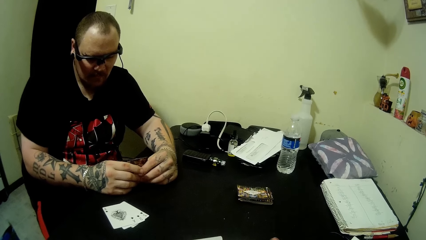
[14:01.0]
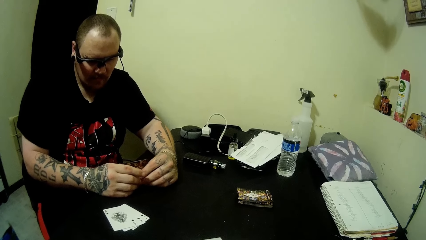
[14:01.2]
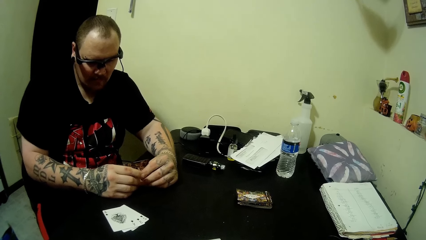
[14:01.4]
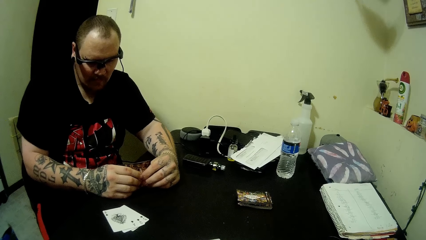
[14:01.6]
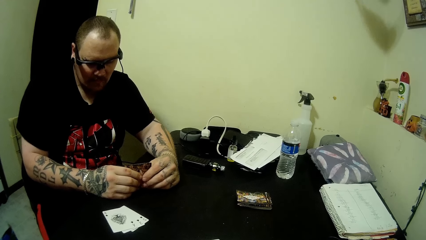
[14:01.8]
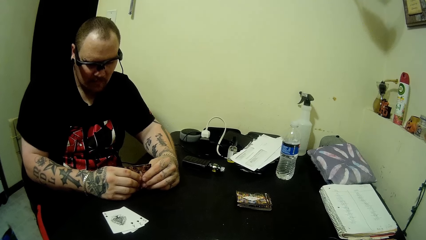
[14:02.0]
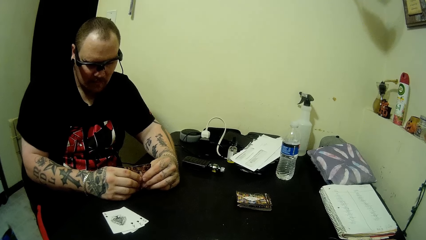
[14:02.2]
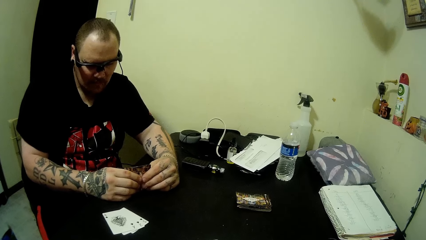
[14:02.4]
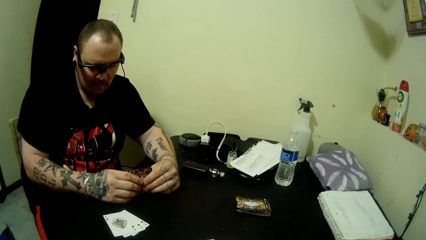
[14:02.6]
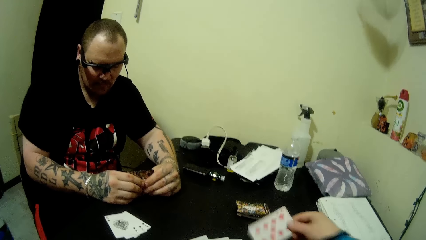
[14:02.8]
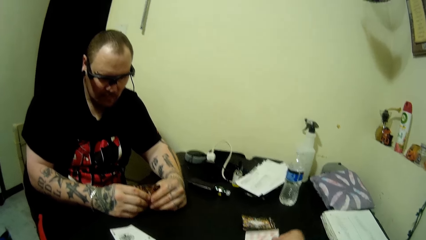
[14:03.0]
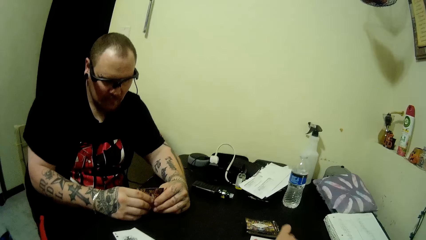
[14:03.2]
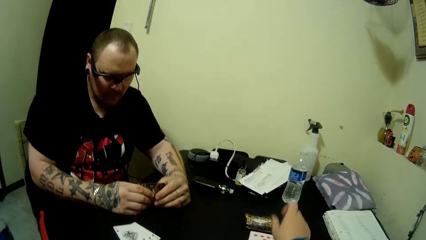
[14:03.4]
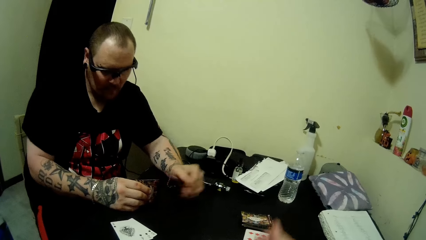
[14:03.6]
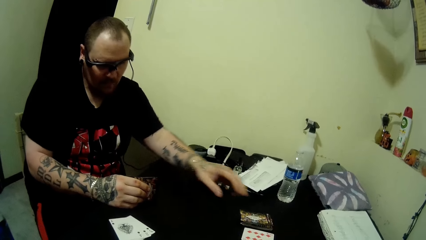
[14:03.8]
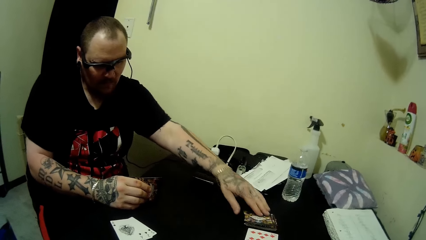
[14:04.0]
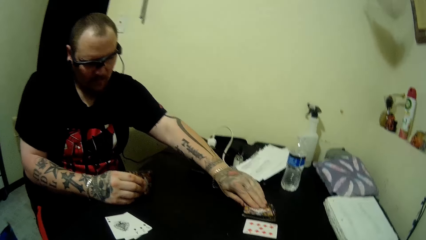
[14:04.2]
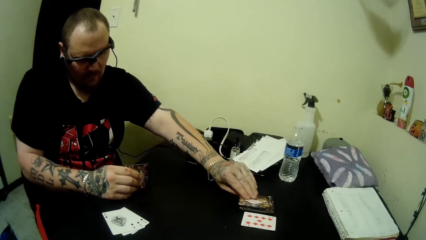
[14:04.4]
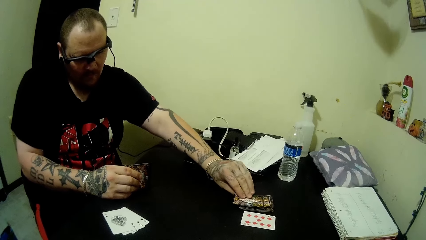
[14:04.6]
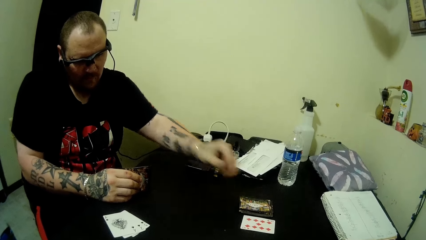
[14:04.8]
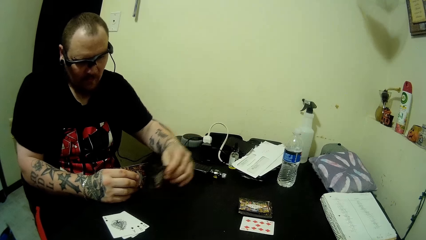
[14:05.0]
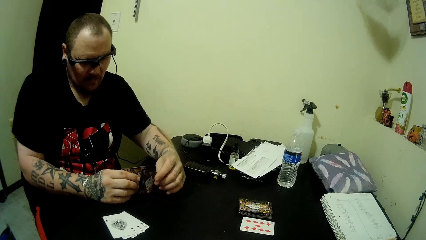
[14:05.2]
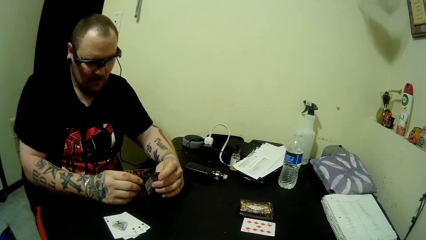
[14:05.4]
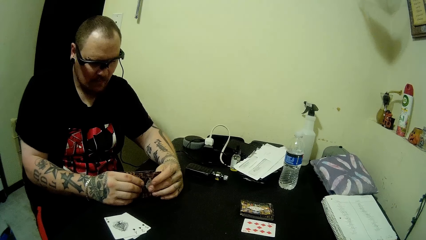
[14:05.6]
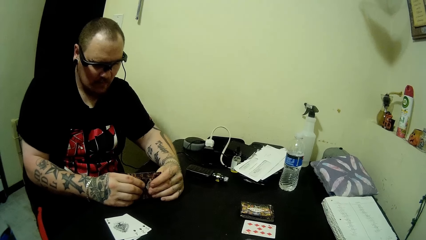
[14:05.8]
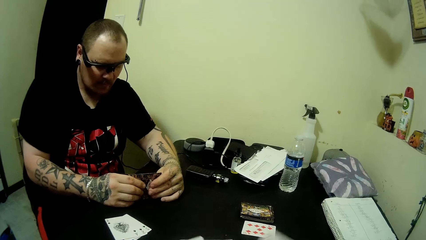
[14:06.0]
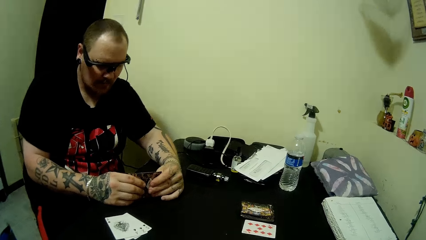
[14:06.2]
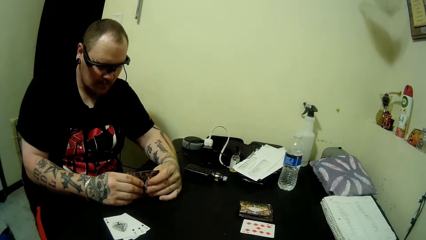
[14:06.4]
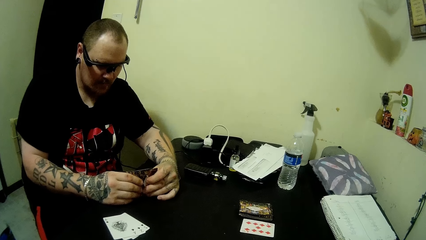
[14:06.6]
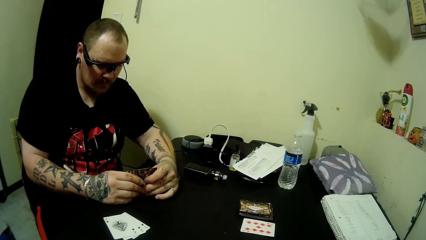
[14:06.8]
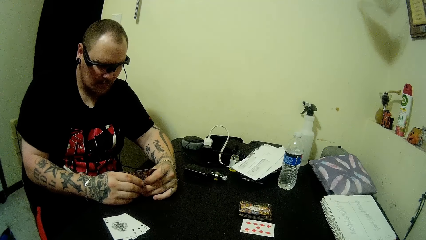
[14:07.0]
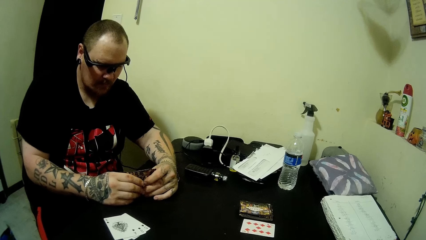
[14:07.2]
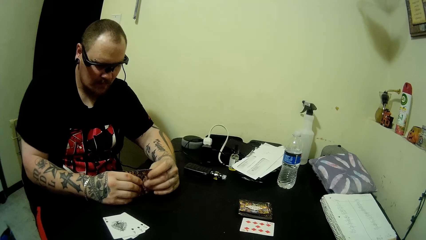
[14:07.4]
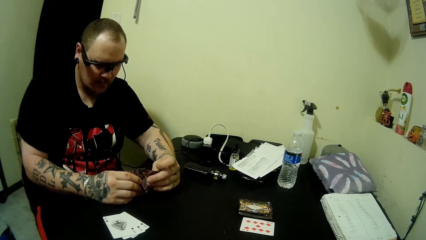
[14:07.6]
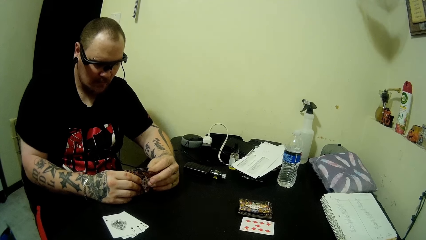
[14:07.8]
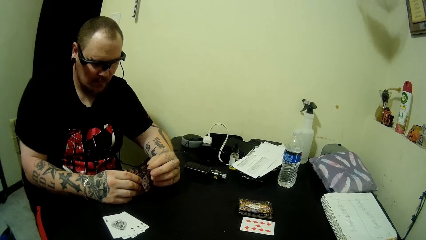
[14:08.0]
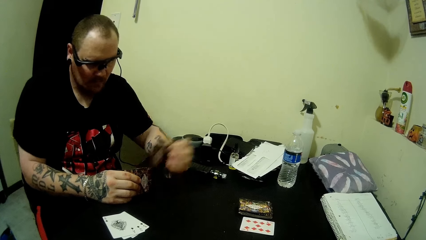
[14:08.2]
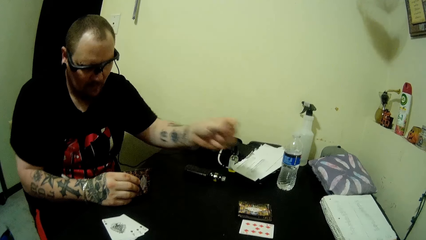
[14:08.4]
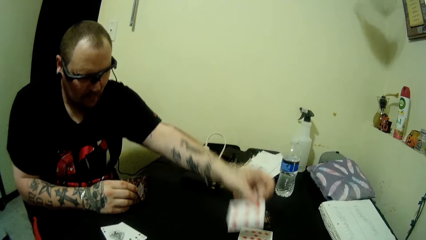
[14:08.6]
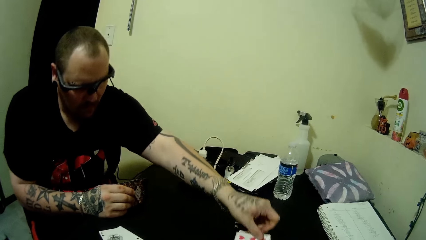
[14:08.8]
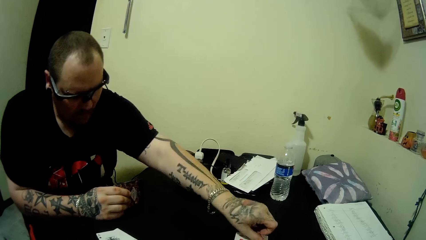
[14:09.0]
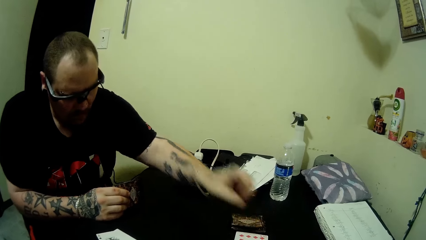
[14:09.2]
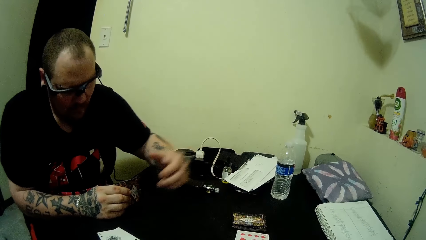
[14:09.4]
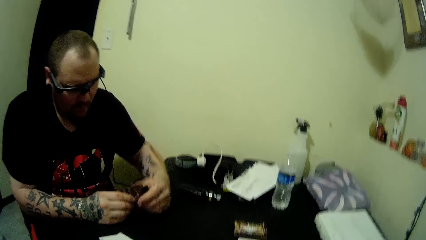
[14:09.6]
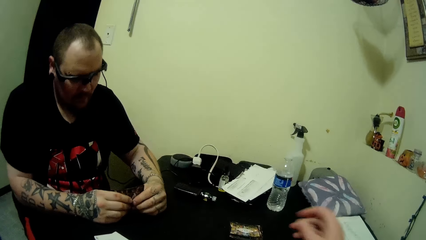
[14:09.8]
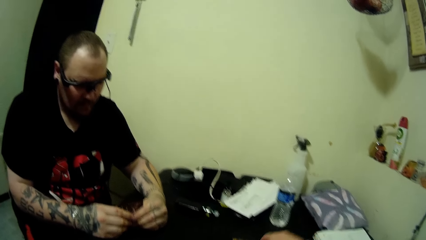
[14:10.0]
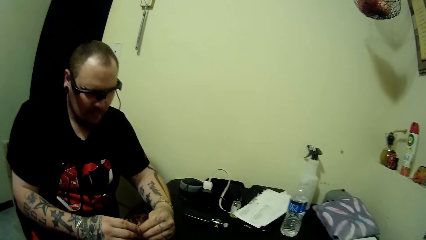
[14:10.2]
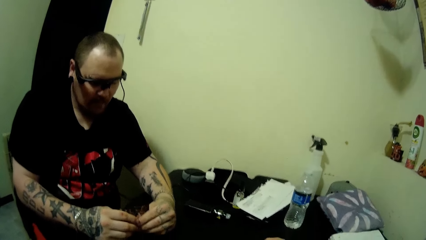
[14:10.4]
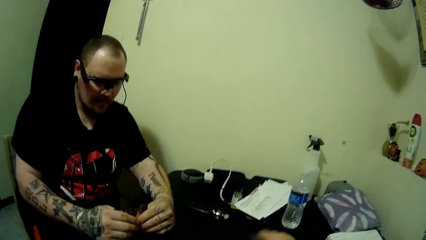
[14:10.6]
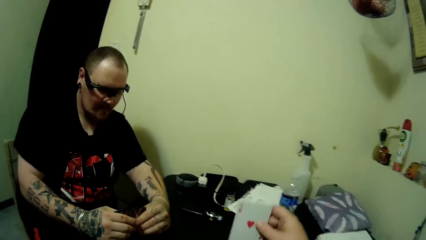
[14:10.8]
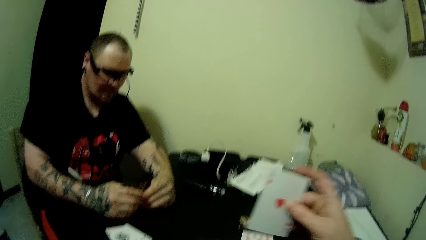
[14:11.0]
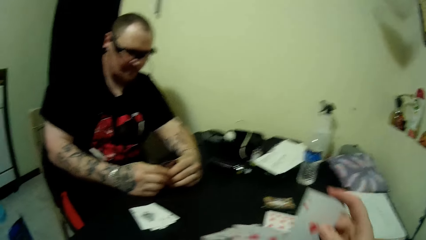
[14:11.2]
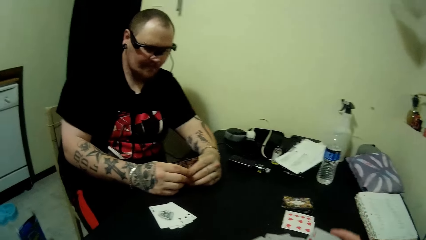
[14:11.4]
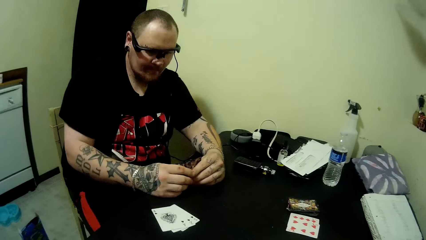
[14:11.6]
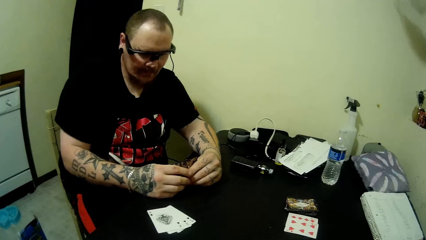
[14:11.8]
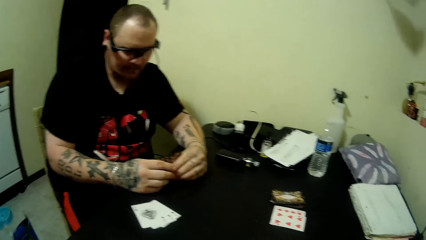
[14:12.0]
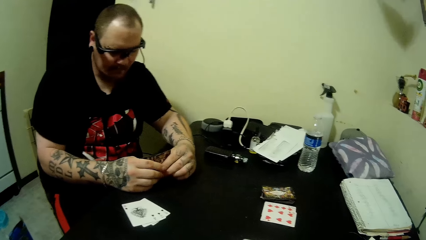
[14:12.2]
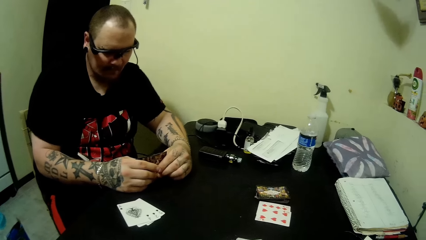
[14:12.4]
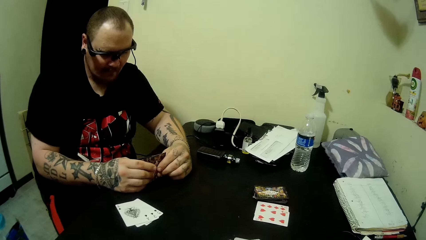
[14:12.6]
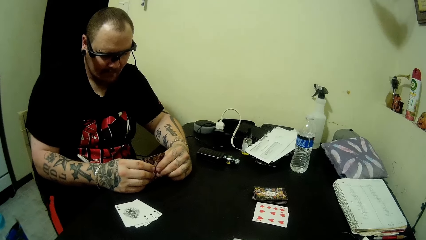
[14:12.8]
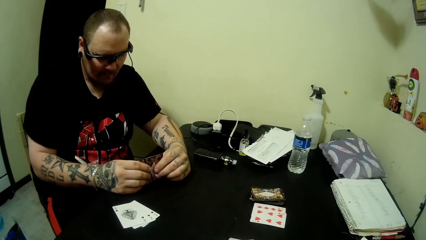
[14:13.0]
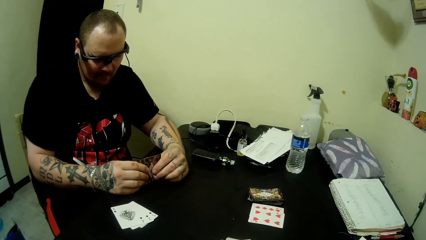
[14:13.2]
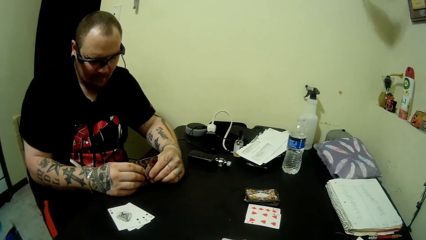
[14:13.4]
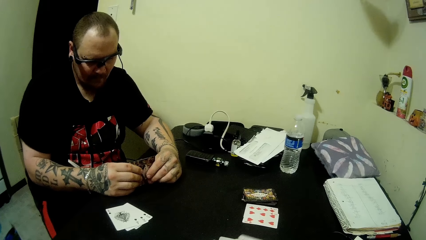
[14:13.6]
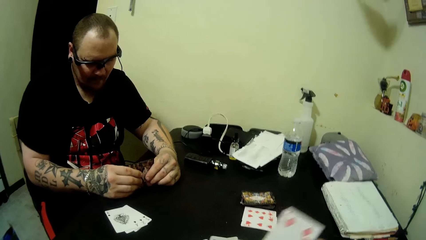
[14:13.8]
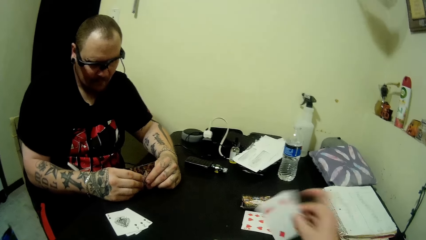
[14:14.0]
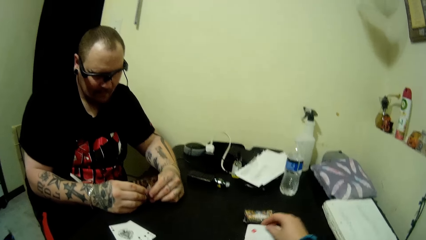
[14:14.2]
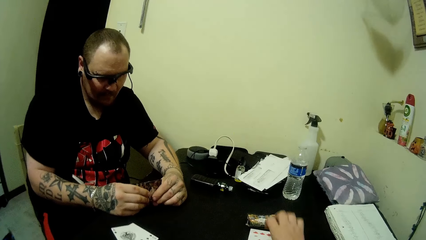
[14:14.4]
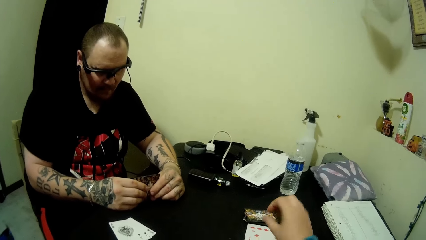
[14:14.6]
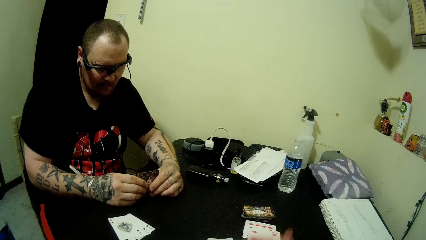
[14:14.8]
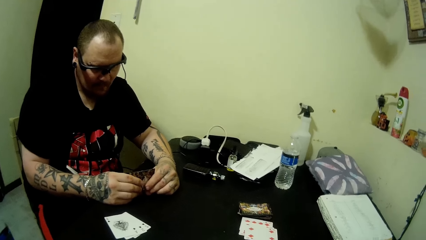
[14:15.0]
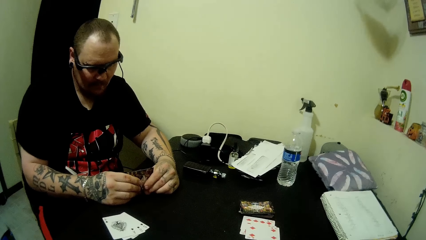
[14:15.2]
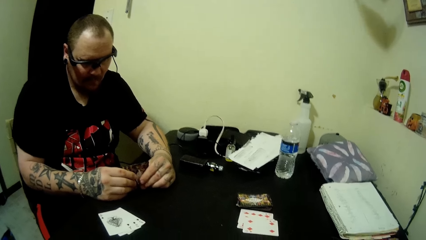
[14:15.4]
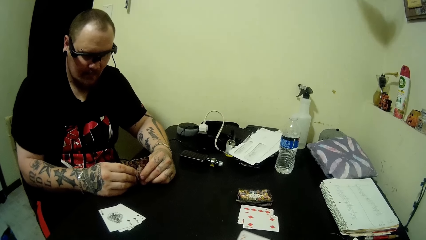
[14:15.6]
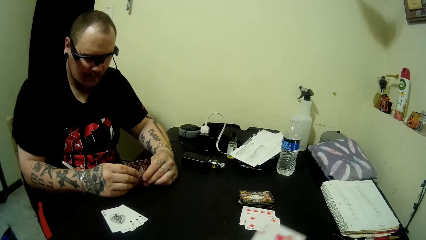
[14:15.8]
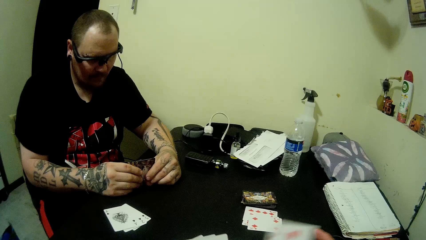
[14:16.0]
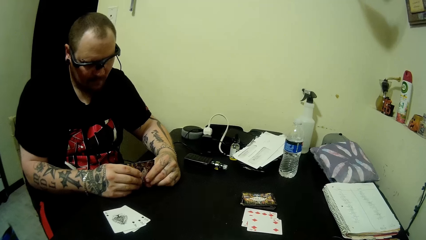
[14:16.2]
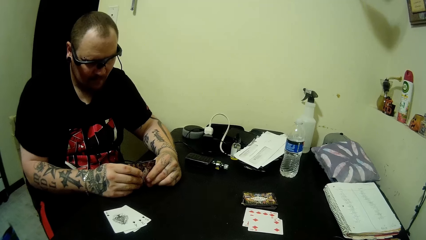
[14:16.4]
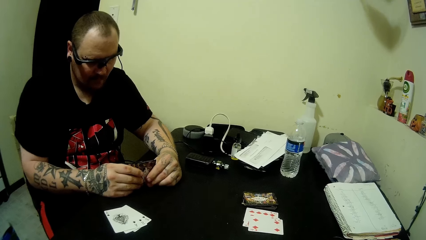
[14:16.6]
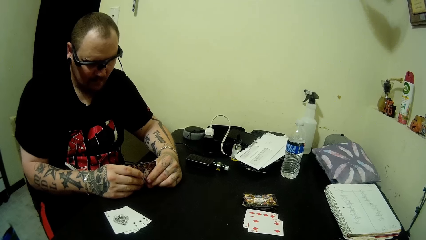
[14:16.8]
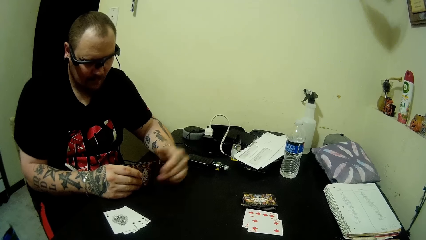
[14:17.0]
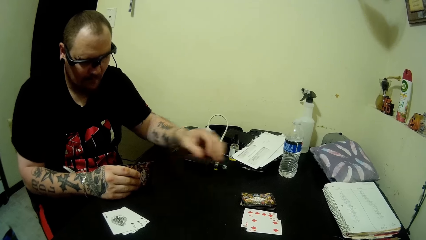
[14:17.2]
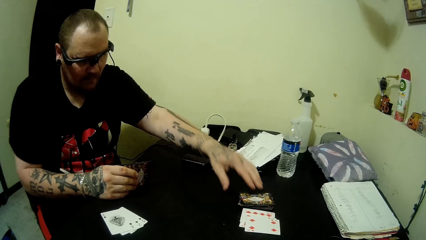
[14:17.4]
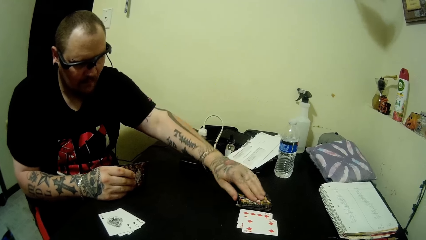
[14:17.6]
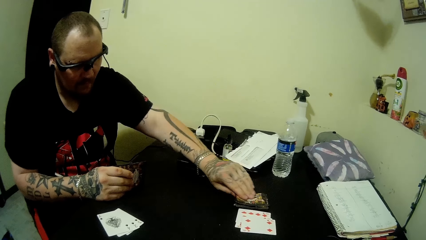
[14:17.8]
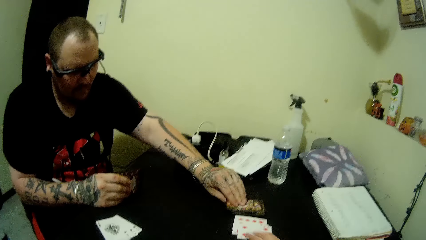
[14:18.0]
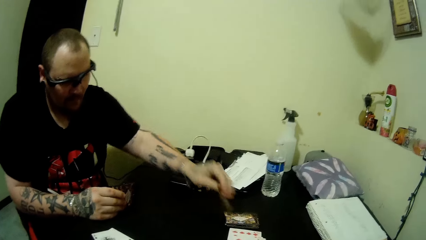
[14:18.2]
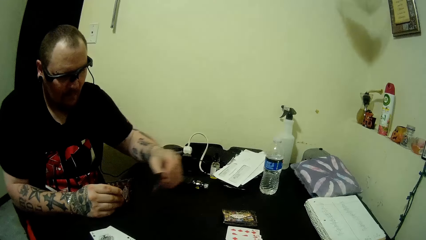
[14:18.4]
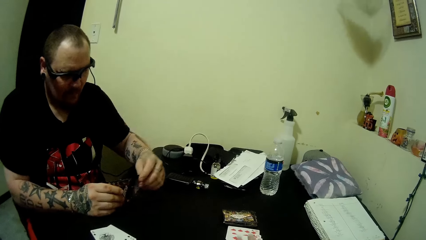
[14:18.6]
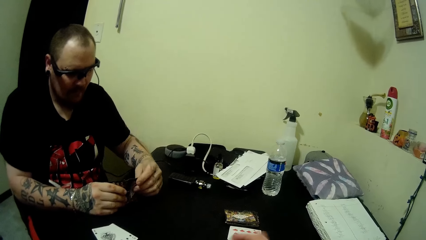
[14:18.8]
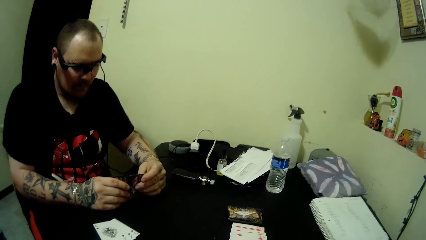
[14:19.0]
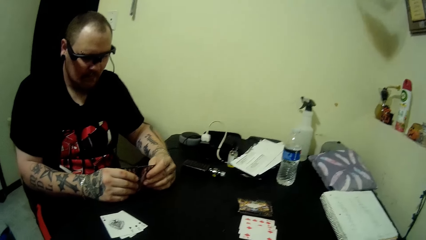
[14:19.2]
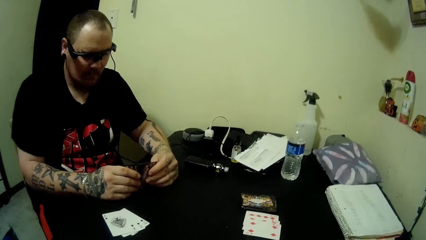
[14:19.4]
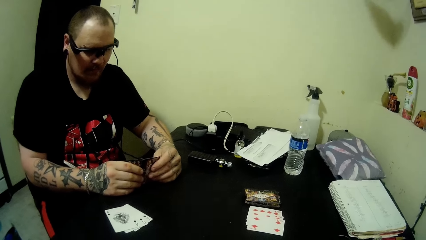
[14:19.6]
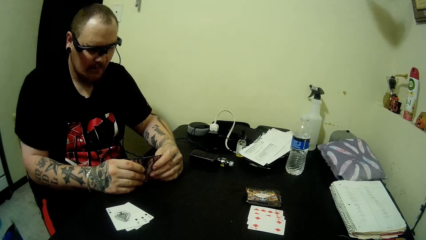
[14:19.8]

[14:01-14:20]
The camera wearer arranges the play card. He drops a card on the table. A man picks up a card on the table with his left hand. The man drops a card on the table. The camera wearer picks up a card on the table with his right hand. He drops a card on the table. The man picks up a card on the table with his left hand.
